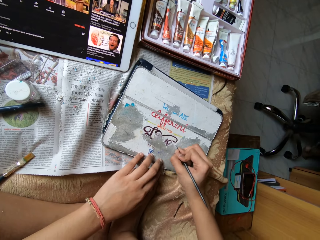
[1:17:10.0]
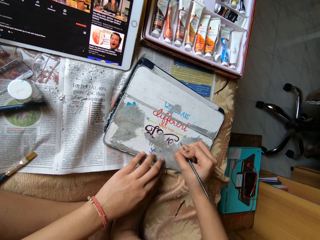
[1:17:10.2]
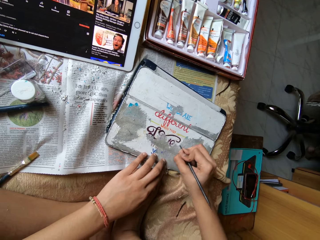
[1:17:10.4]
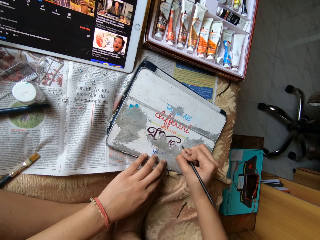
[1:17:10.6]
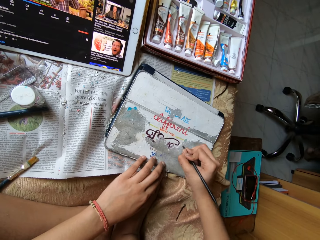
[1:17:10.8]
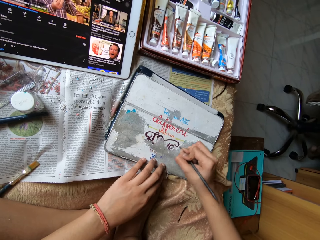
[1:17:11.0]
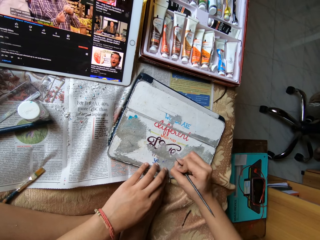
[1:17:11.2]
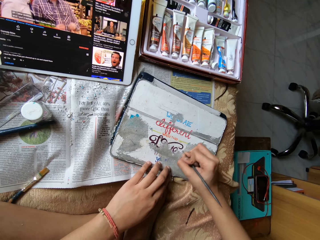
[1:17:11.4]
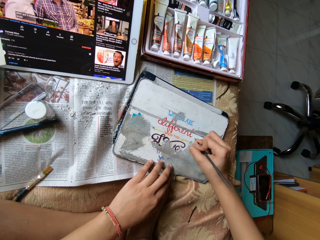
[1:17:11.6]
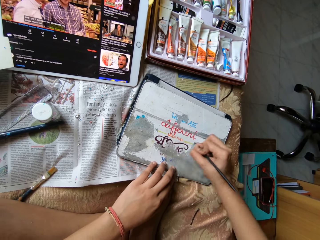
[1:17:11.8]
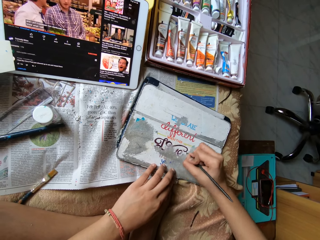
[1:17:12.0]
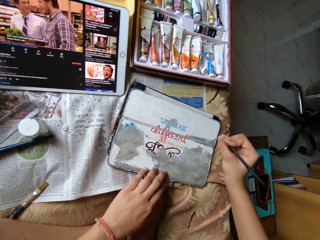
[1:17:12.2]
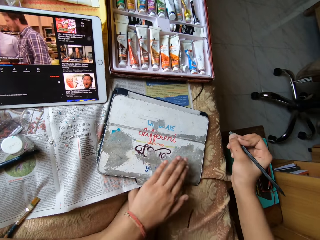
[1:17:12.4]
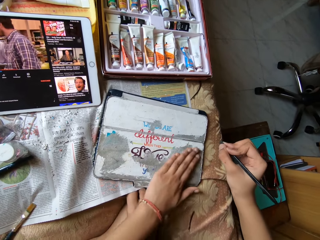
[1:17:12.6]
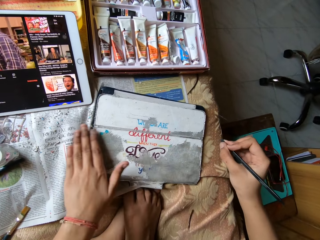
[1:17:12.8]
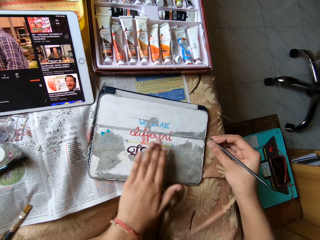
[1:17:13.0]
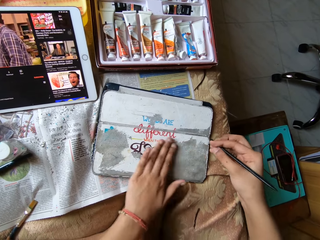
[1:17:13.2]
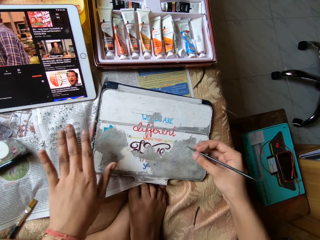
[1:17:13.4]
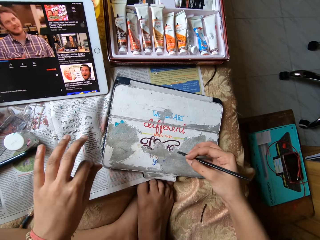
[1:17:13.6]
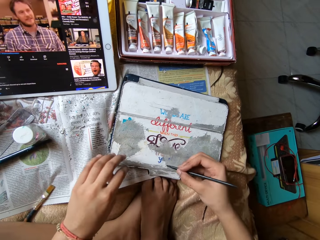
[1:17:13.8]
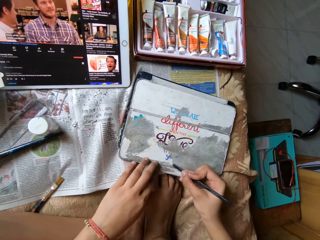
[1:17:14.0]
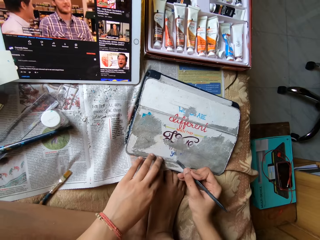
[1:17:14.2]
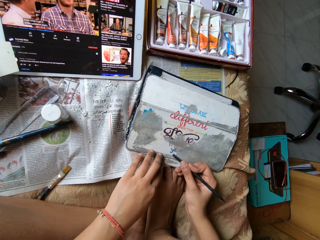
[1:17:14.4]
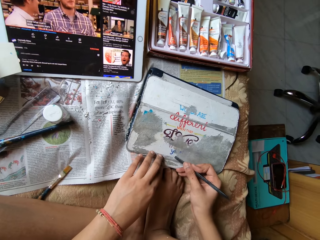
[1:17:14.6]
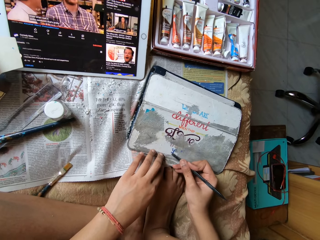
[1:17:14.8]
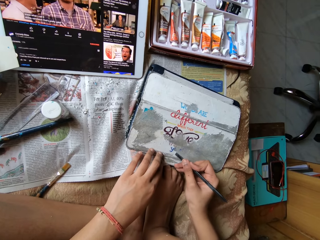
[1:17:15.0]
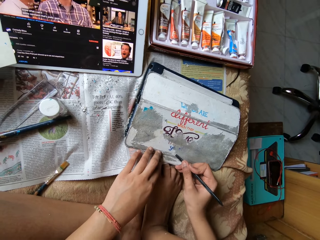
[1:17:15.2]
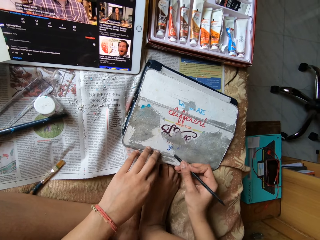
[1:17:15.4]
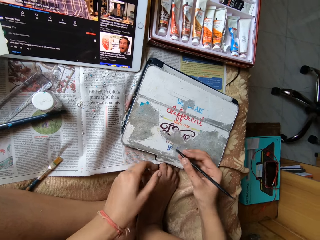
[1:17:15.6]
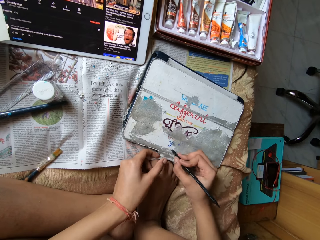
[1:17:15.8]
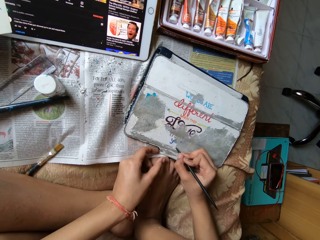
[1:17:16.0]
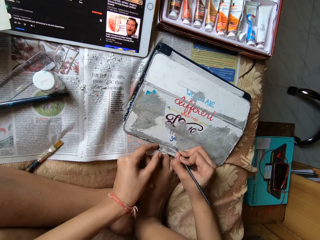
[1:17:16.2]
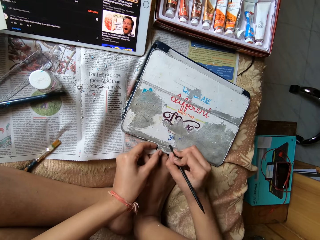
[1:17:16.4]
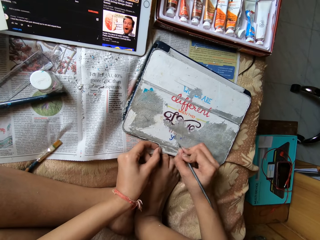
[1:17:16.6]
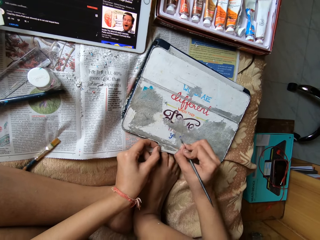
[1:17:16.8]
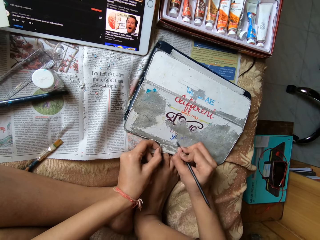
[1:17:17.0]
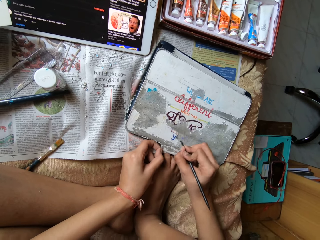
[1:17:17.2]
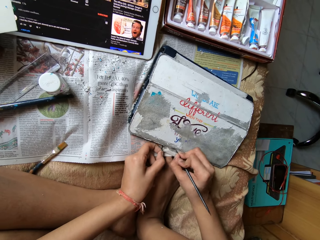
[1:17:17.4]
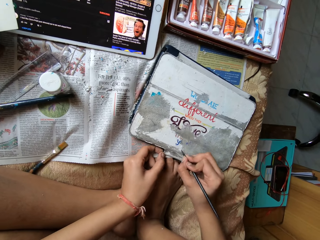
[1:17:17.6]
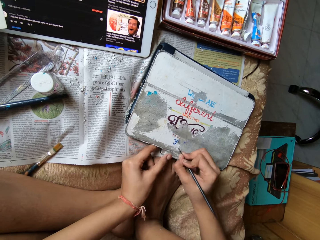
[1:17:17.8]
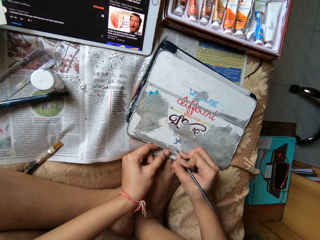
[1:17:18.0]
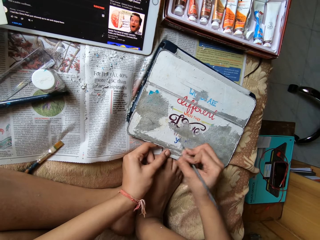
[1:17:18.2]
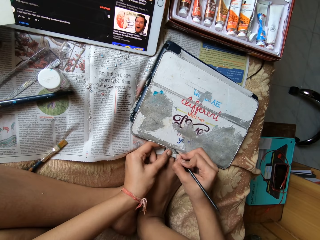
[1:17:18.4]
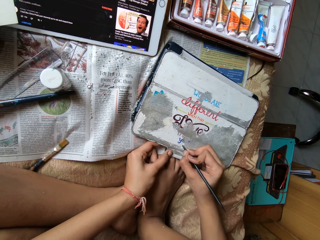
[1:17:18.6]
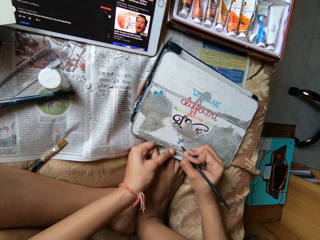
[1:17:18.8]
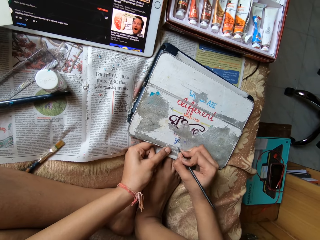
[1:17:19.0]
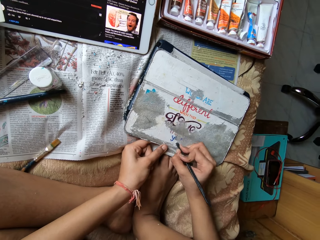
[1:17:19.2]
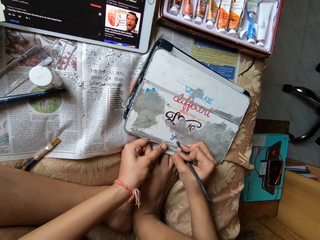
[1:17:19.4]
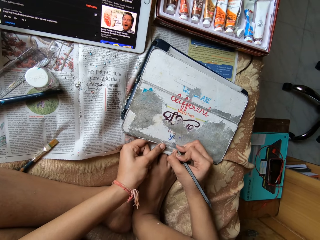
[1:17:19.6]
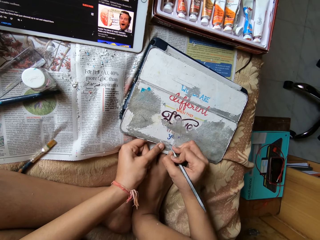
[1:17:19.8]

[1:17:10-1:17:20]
The camera wearer cleans the metal board with her left hand. She scrapes the metal board on the table with the plastic stick in her right hand.

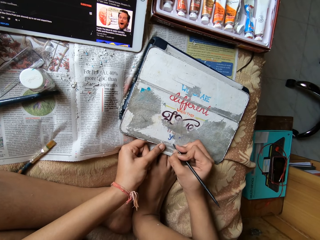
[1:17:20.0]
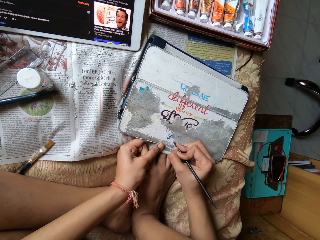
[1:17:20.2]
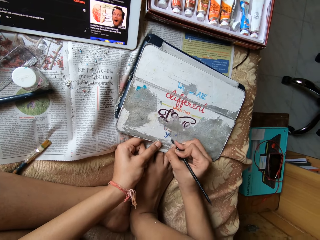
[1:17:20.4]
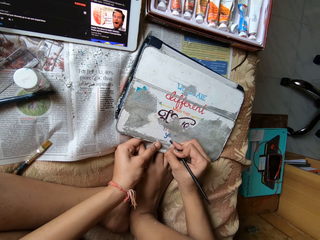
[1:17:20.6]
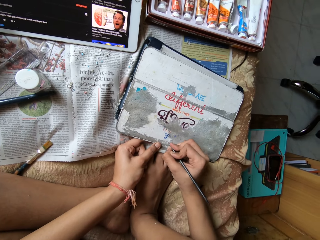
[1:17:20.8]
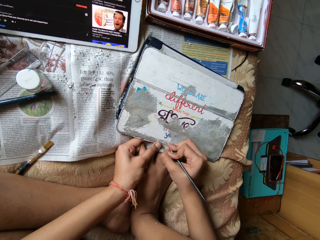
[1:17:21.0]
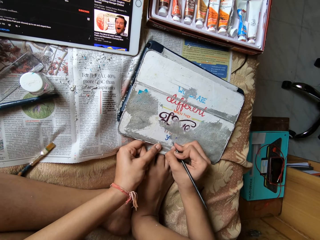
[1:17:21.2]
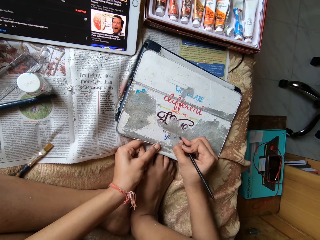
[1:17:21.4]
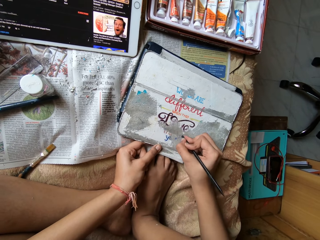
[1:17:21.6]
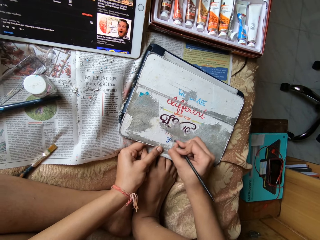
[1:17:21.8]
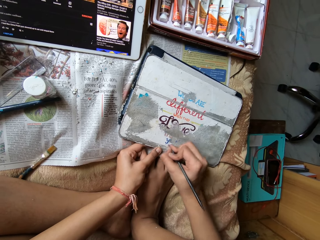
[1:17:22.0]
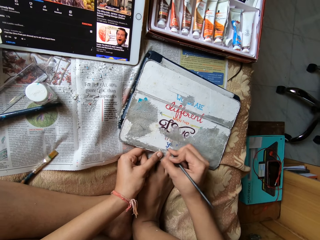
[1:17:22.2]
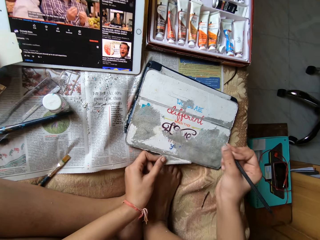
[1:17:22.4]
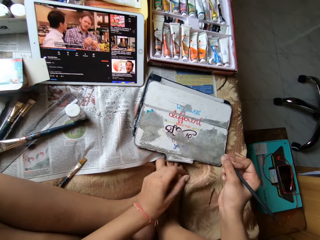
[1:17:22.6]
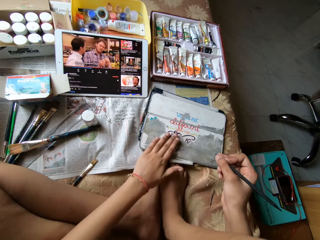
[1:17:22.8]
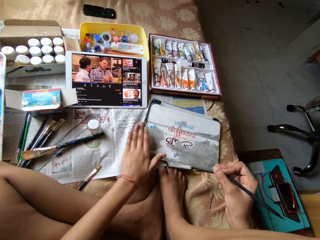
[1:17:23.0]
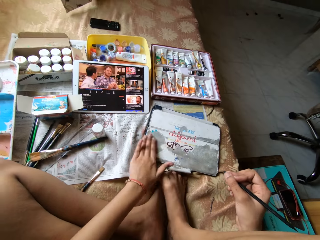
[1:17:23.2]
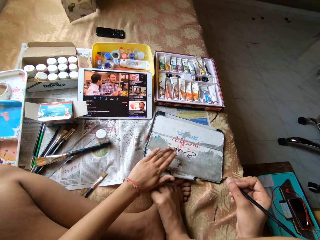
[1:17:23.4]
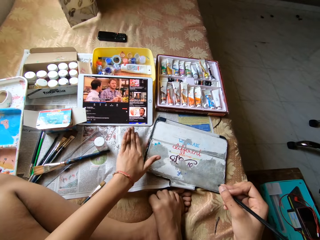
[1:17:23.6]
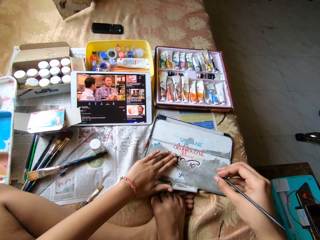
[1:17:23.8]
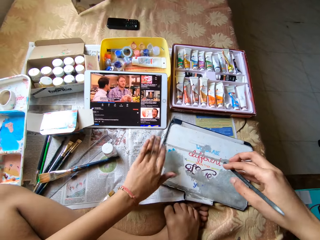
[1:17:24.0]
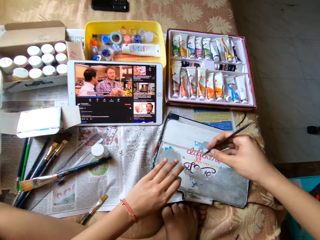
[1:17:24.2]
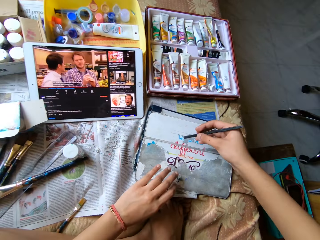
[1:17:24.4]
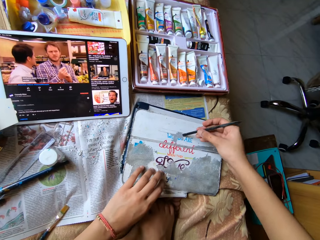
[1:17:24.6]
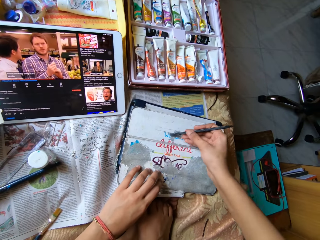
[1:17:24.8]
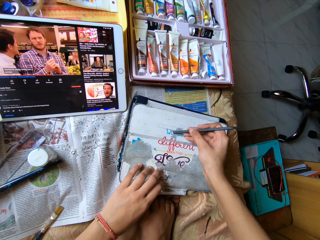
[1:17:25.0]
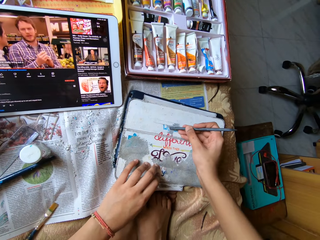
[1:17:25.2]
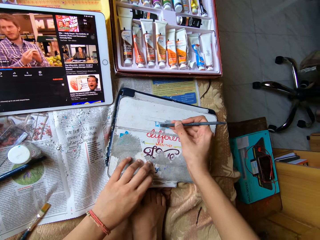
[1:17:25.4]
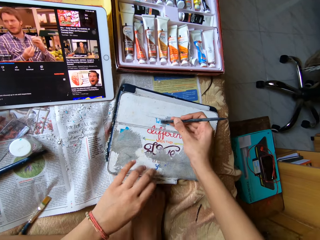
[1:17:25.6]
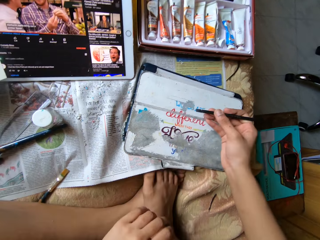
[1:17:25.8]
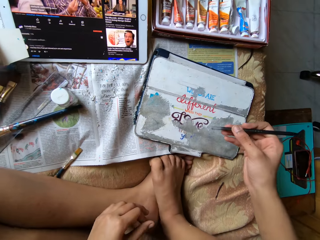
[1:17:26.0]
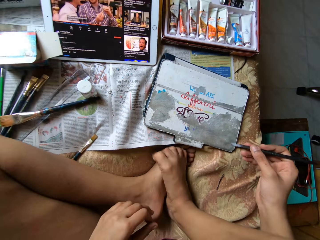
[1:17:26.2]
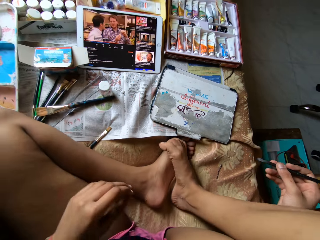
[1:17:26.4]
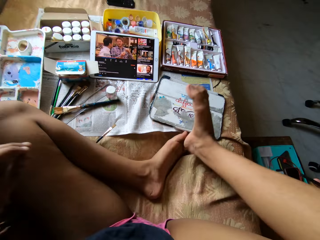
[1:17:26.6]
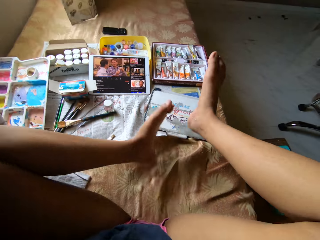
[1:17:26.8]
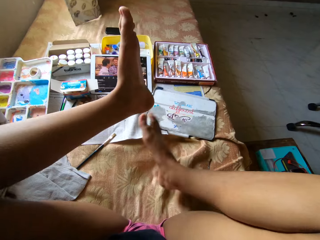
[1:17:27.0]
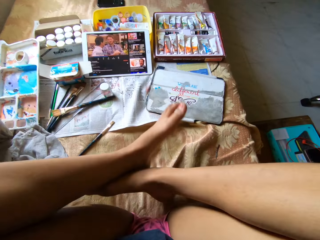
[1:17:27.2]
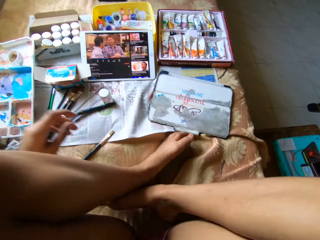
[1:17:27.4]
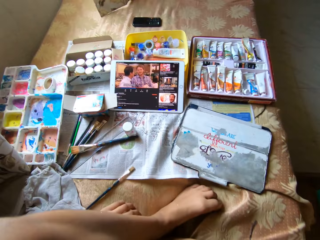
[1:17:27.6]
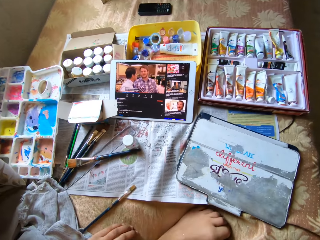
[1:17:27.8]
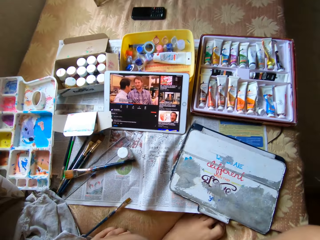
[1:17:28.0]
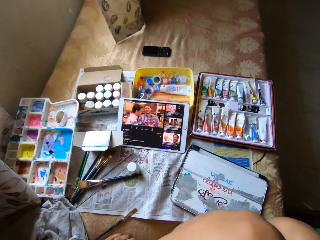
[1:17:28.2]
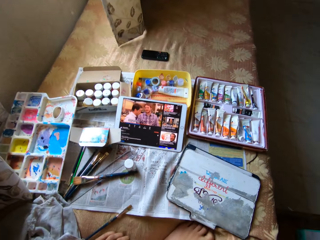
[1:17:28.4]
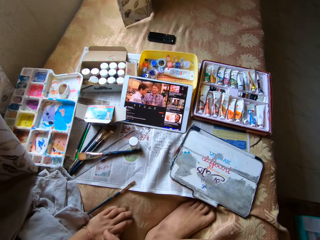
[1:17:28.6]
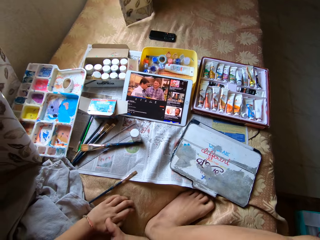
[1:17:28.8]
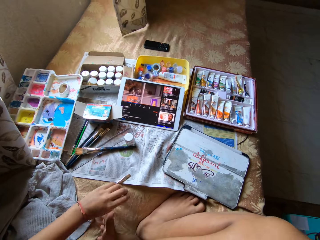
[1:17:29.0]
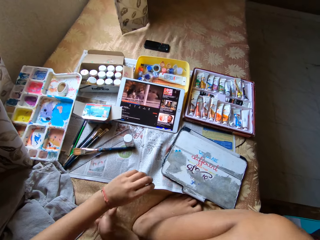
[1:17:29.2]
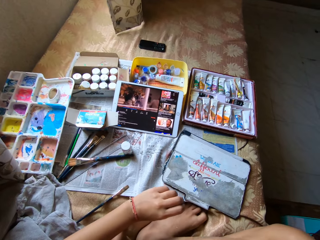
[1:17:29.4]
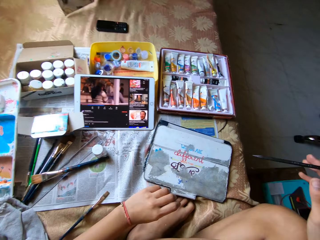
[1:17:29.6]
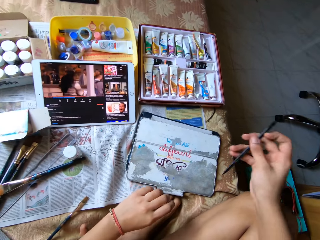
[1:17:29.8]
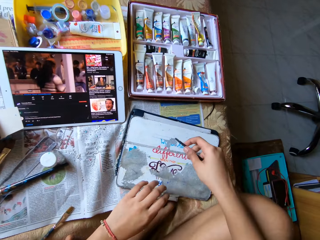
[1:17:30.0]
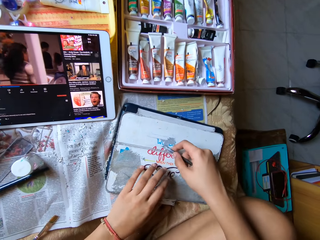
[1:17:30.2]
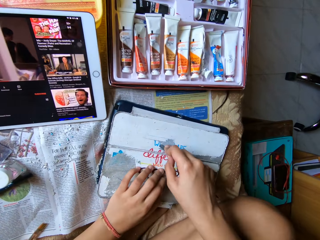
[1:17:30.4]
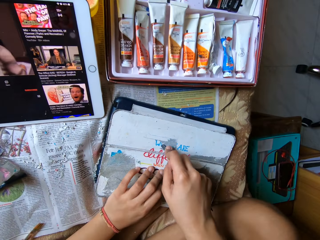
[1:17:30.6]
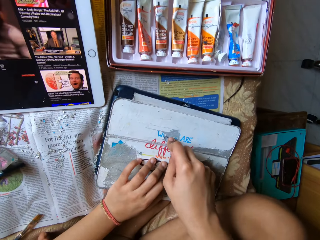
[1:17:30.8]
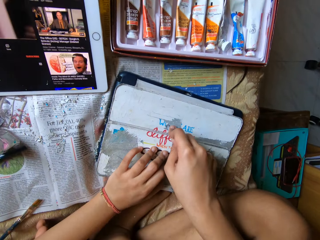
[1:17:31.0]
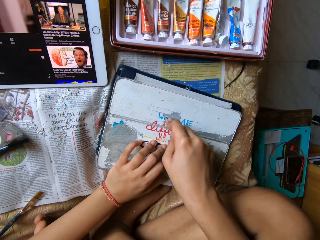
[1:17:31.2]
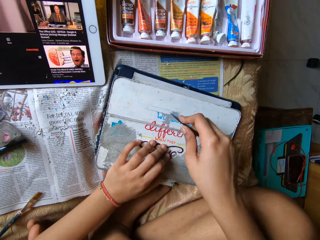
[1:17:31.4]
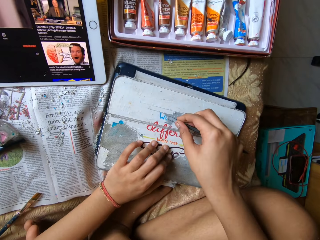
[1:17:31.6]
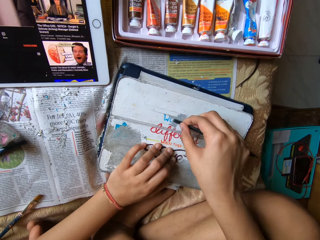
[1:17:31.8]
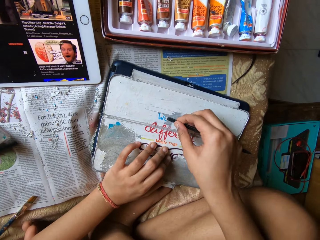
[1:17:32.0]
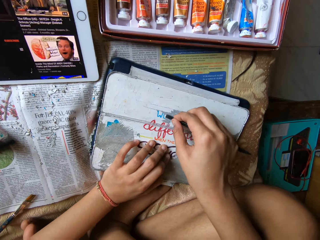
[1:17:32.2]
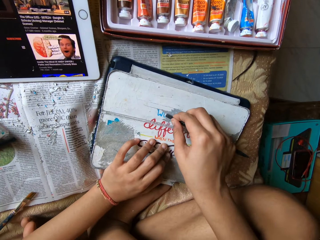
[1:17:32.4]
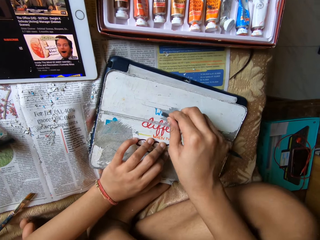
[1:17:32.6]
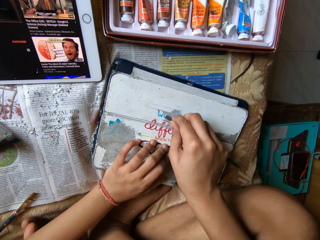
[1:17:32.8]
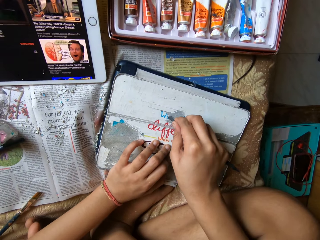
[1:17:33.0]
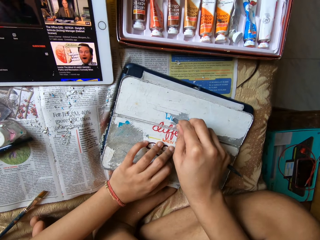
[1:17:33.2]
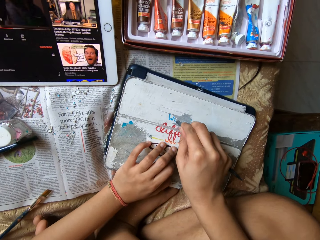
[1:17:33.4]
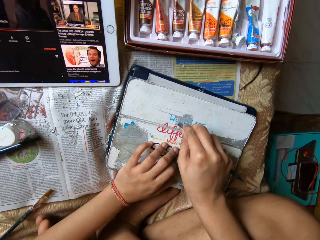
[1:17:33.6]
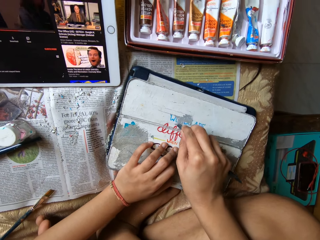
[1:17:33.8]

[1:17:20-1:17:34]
The camera wearer cleans the metal board with her left hand. She scrapes the metal board on the table with the plastic stick or scrubber in her right hand. She holds the scrubber. She puts the legs together. She holds the scrubber. She scrapes the metal board on the table with the plastic stick in her right hand.
